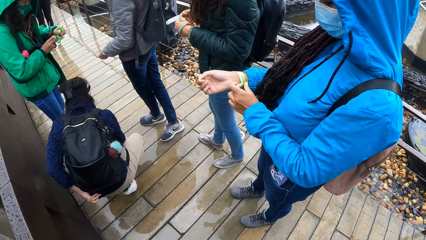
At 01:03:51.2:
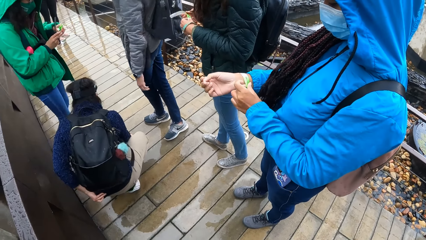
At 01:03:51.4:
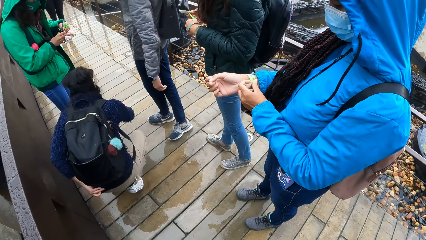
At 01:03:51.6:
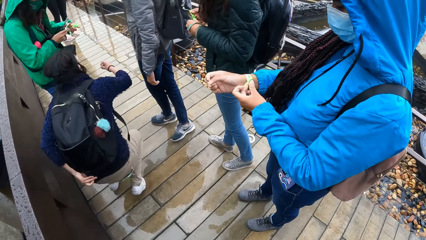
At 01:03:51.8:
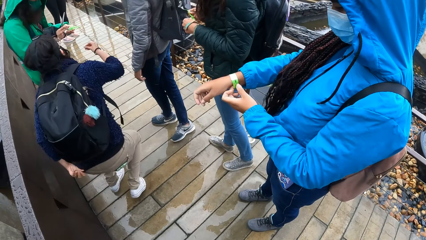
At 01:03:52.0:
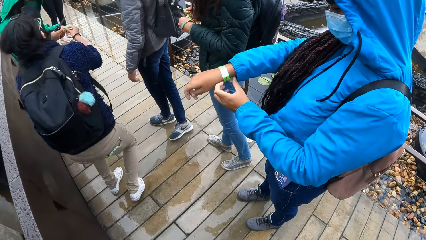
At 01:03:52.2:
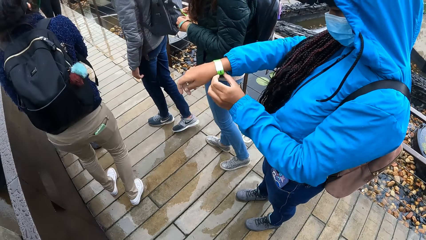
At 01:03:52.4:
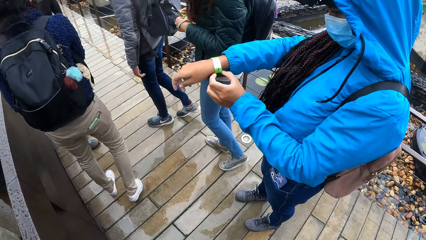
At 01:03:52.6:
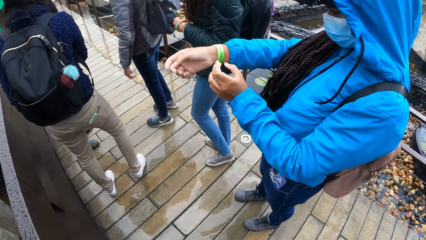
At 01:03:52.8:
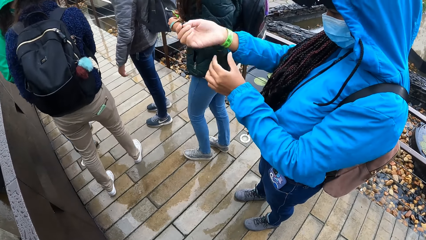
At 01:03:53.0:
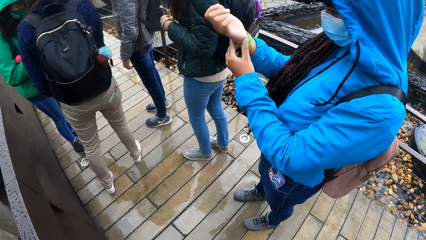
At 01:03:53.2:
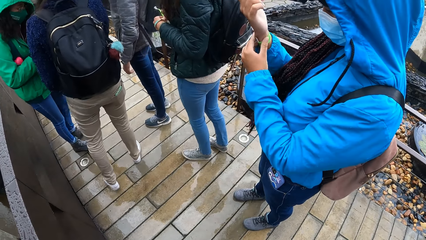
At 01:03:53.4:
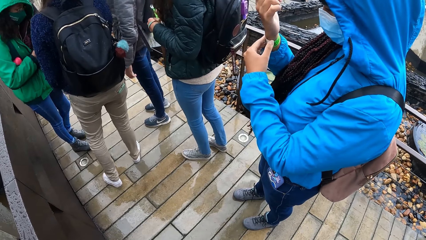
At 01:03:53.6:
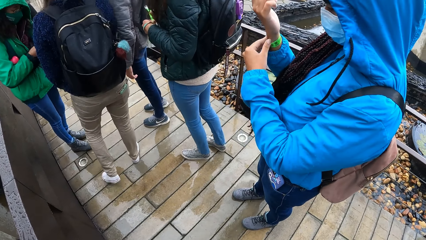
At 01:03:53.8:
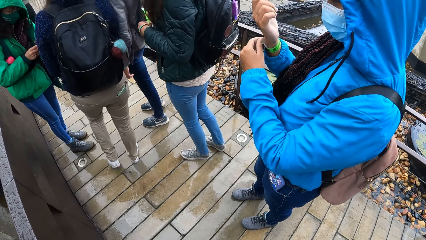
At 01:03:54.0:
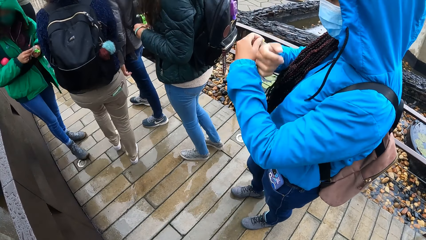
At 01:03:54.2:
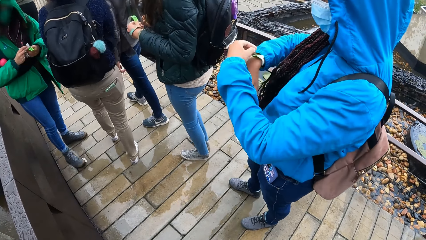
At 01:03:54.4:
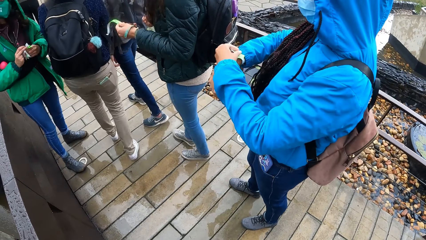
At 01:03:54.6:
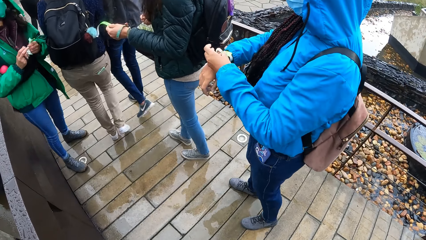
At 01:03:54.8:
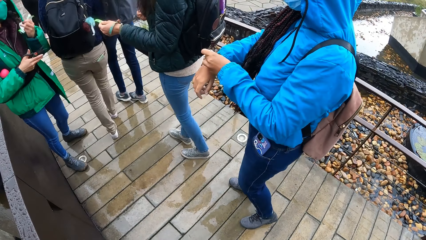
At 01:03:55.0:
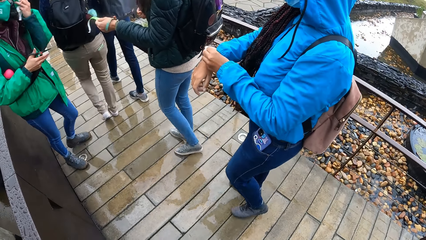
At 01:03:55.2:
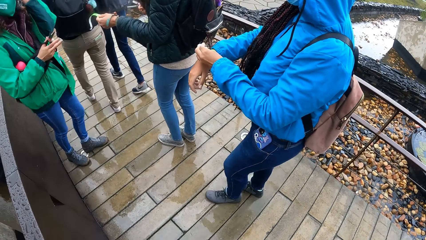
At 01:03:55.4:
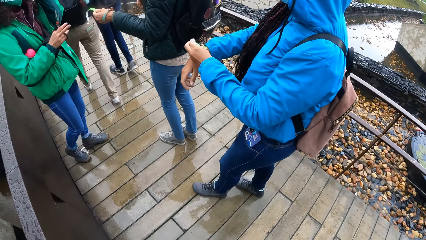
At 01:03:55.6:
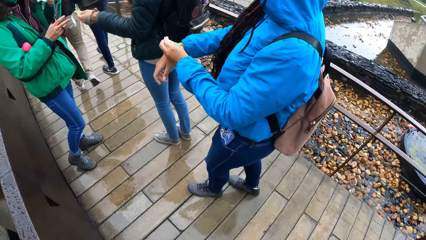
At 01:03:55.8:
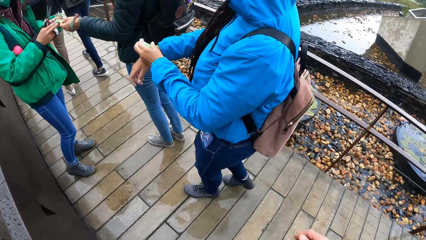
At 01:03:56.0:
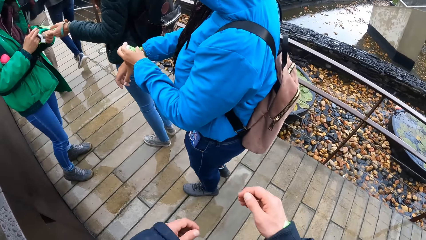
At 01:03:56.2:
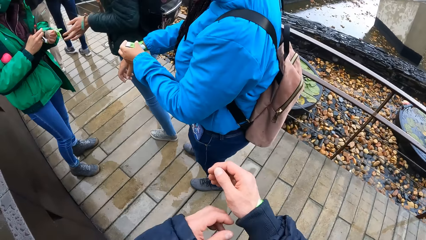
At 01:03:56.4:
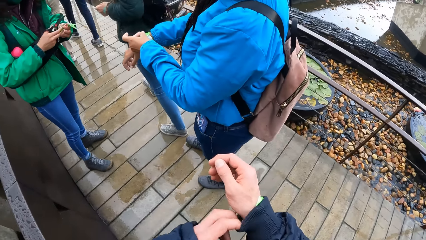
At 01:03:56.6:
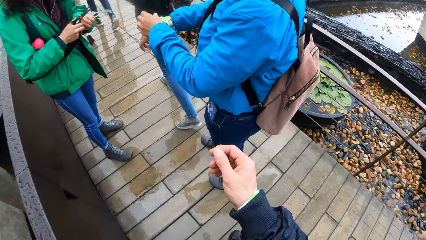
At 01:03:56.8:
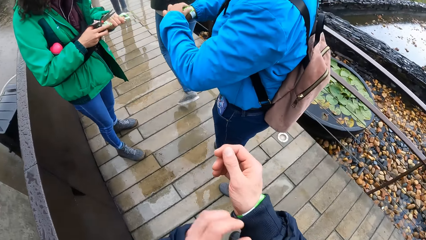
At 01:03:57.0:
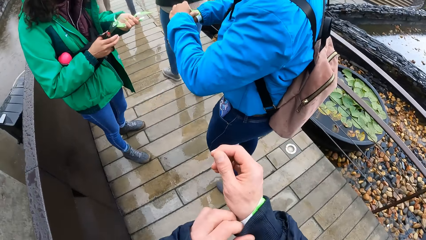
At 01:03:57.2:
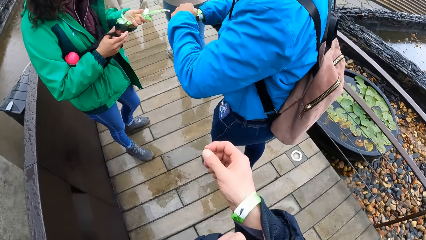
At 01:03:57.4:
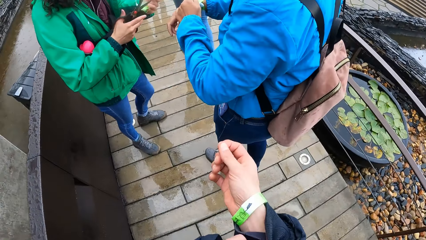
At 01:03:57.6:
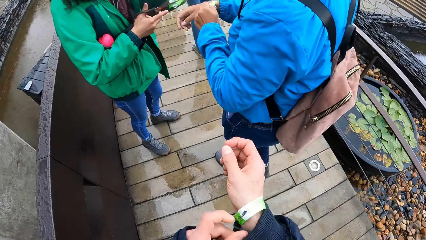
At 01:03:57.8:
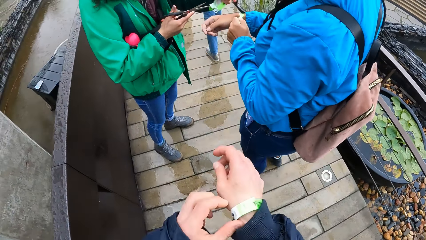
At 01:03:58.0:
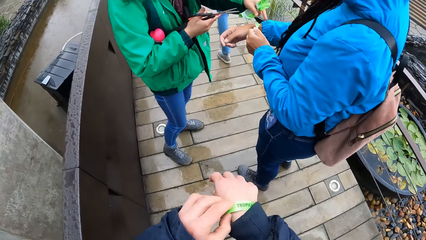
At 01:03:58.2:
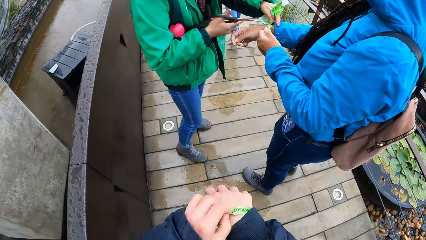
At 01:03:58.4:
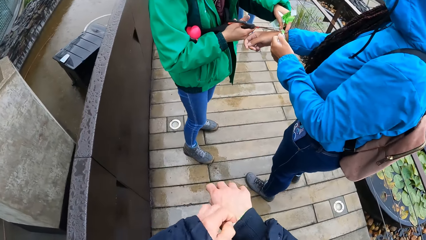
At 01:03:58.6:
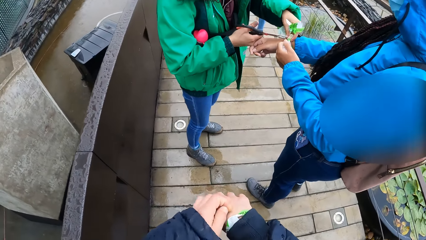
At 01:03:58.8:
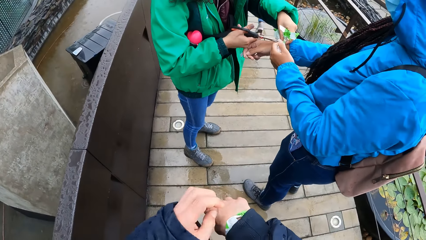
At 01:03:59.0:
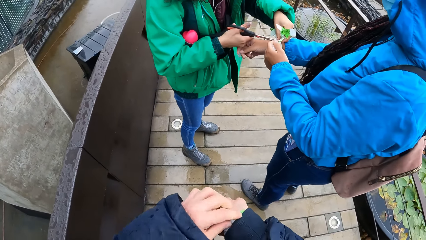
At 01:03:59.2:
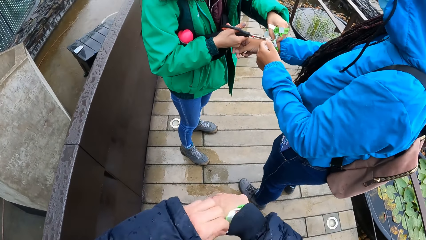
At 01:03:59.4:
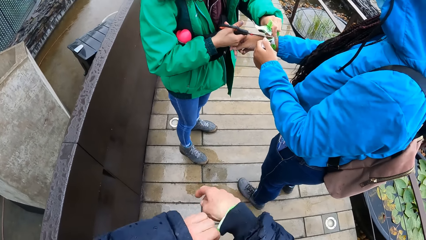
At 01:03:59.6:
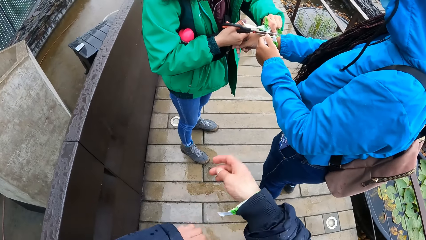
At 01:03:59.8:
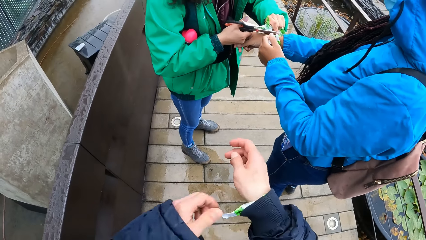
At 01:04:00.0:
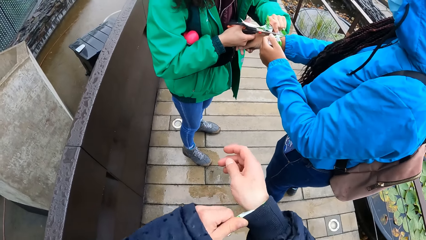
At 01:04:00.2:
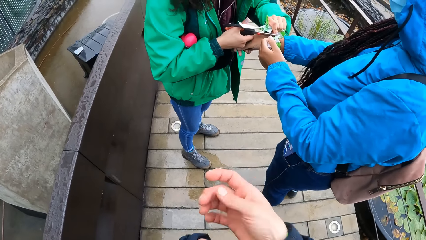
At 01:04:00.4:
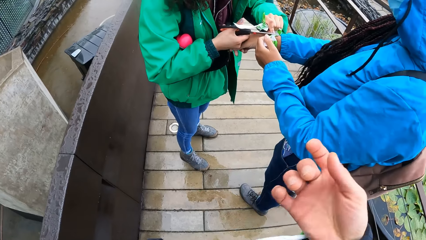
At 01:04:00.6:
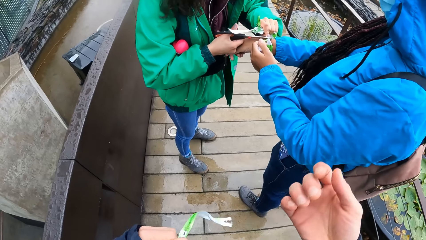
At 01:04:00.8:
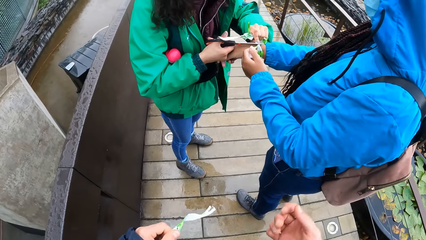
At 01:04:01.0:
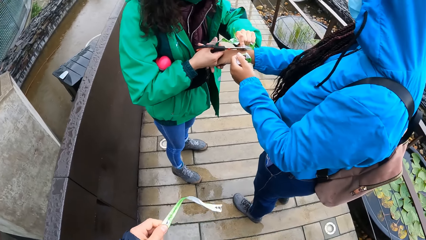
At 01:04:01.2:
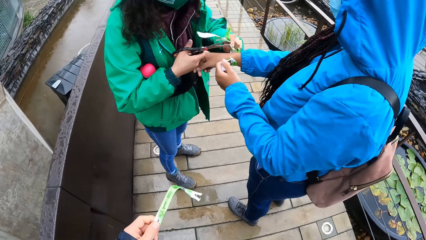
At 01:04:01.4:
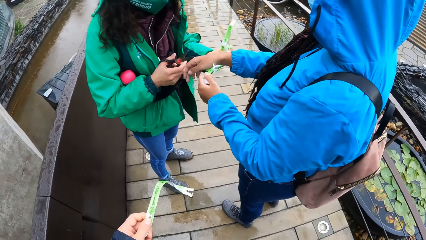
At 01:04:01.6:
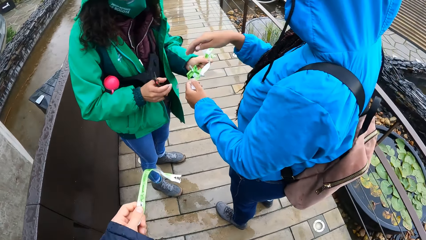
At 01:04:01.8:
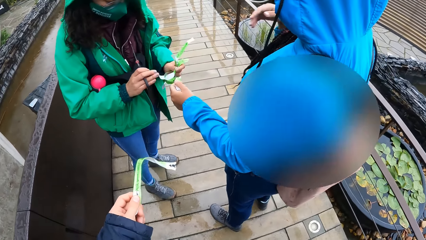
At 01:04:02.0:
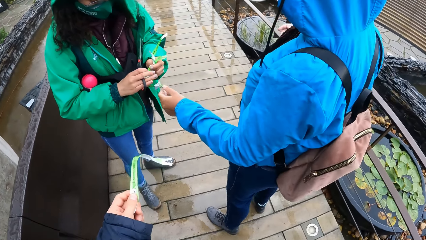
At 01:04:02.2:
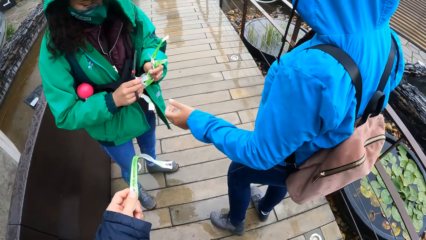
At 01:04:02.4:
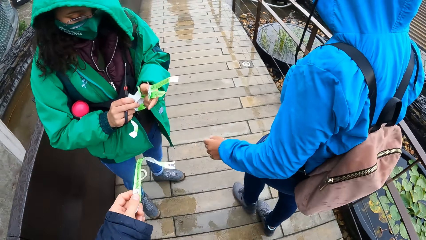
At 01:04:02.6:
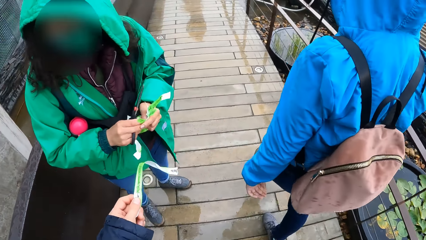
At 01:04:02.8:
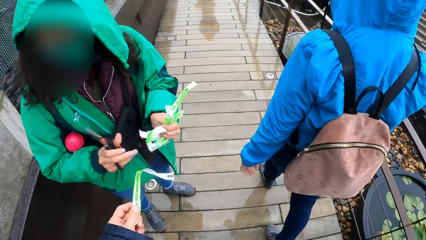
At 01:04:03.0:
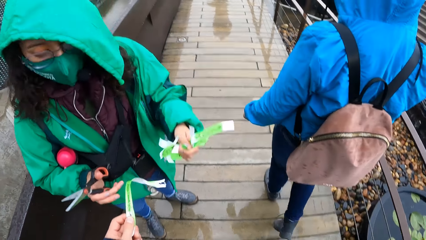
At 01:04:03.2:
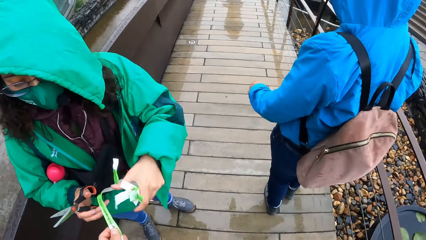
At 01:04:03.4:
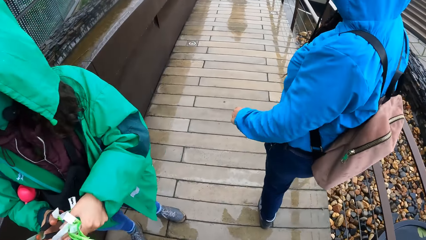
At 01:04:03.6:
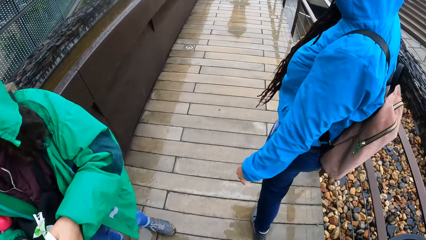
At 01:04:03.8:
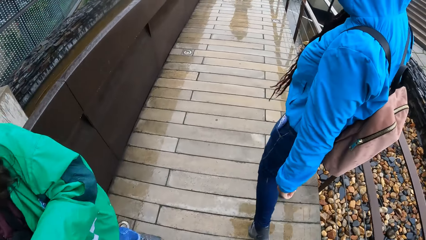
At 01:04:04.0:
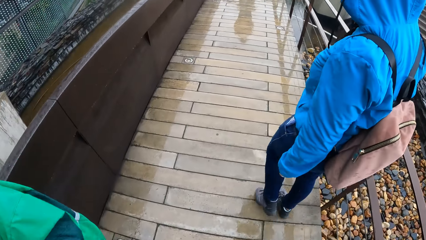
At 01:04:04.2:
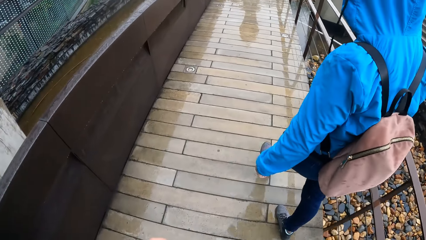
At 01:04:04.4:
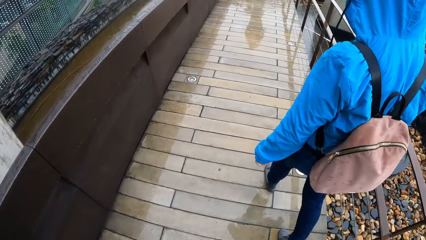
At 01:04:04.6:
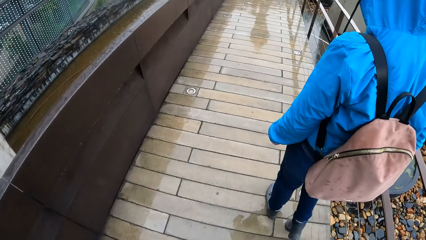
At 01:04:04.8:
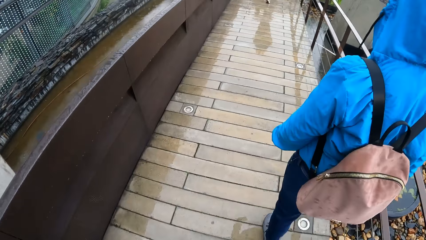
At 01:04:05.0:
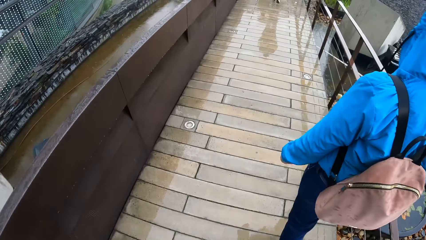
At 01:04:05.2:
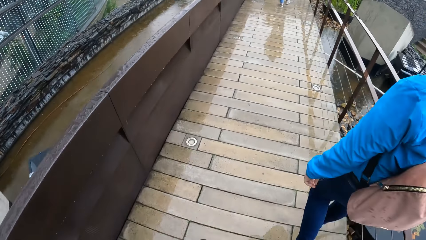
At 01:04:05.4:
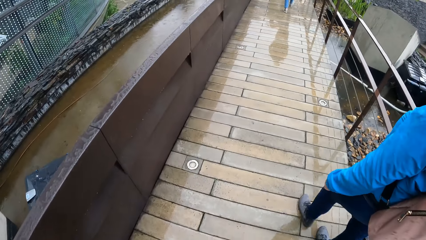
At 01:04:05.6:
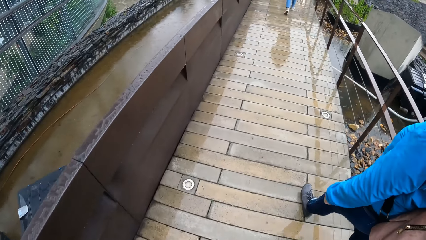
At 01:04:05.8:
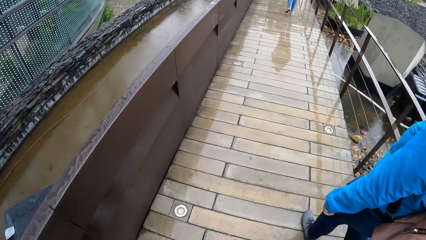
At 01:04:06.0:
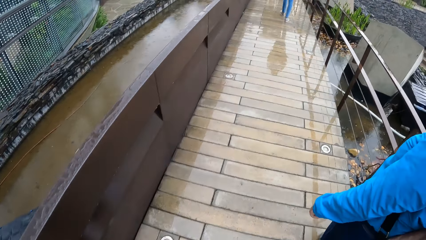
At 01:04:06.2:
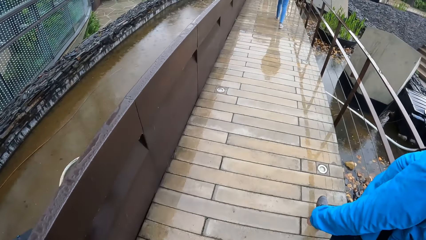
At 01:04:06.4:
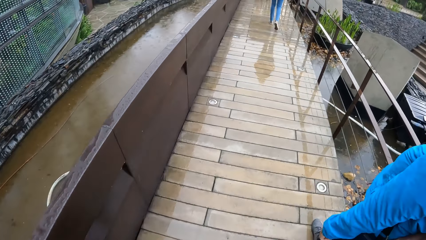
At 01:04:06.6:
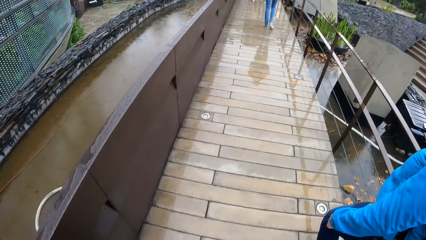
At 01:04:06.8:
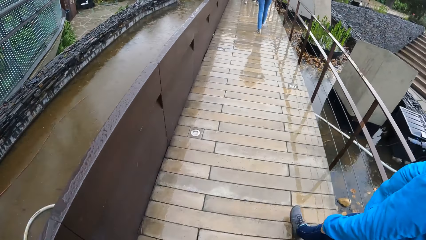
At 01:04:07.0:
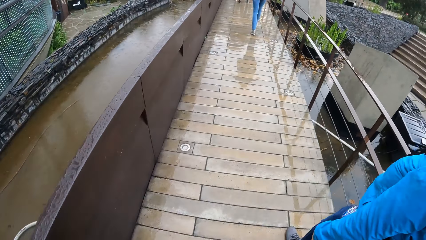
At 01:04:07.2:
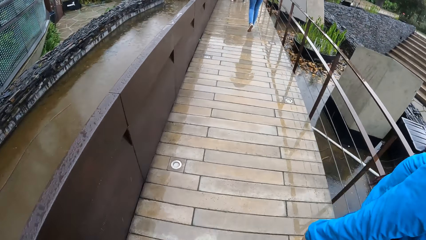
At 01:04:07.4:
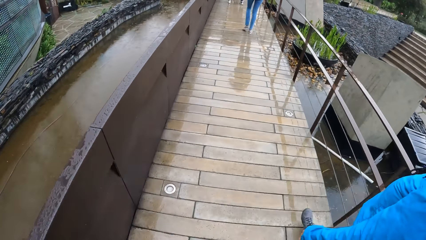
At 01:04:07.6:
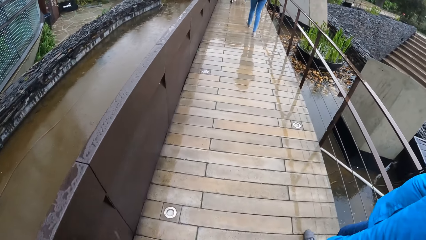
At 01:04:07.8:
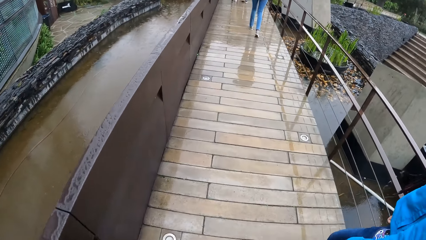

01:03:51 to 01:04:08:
A woman passes a tag to another woman with her left hand. A third woman picks a tag from the ground with her right hand. The second woman holds the tag in both hands. She takes the tag from the third woman with her right hand. She passes the tag from her right hand to her left hand. The third woman and a fourth woman move around. A fifth woman removes the tag from her right hand with her left hand. The second woman takes the tag from a sixth woman with her right hand. She passes the tag from her right hand to her left hand. The fifth woman holds the tag. The camera wearer pulls up his right sweater sleeve with his left hand. He holds the tag. The second woman holds the tag on the right hand of the fifth woman with her left hand. She cuts the tag off the right hand of the fifth woman with scissors in her right hand. The camera wearer removes a tag from his right hand with his left hand. He rips the tag. The second woman cuts the tag. The fifth woman walks around. The second woman passes the tag from her right hand to her left hand. She takes the tag from the camera wearer with her left hand. The camera wearer walks on the bridge. The second woman walks past the camera wearer. The fifth woman walks on the bridge. The camera wearer moves around with the fifth woman. The sixth woman walks on the bridge.
